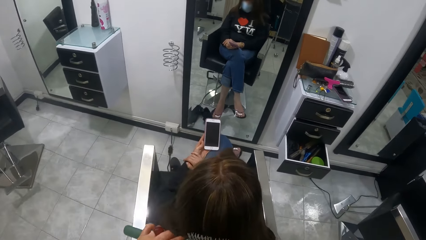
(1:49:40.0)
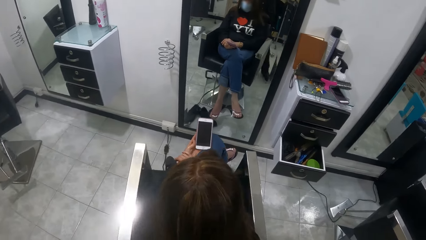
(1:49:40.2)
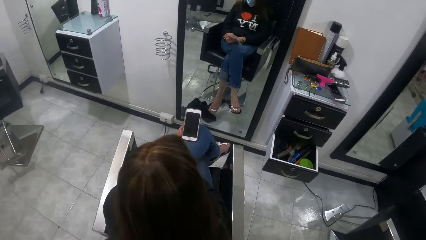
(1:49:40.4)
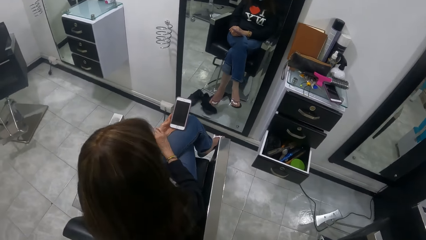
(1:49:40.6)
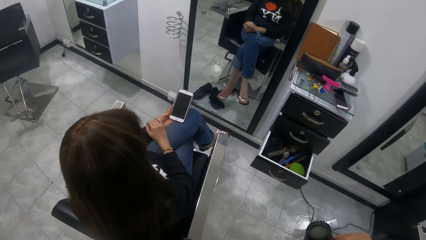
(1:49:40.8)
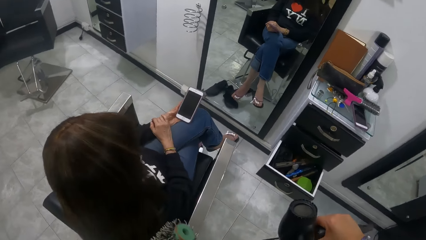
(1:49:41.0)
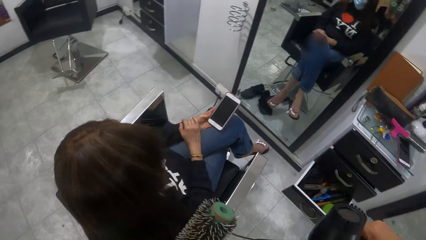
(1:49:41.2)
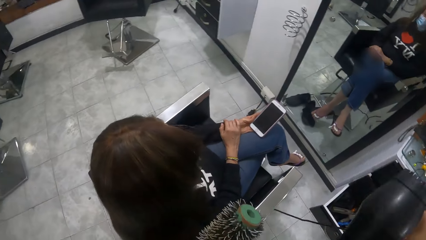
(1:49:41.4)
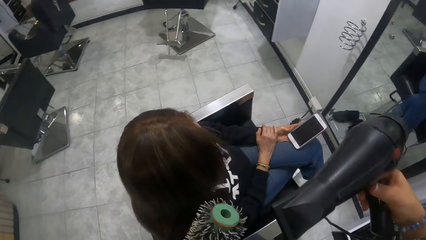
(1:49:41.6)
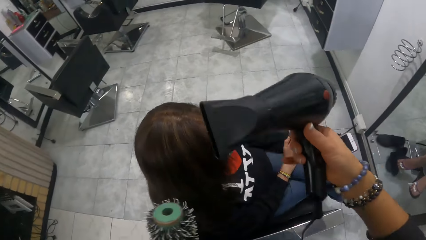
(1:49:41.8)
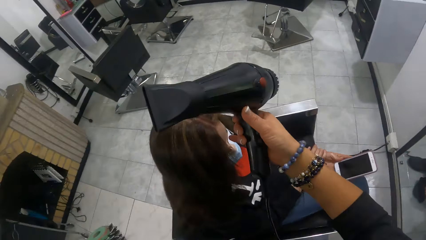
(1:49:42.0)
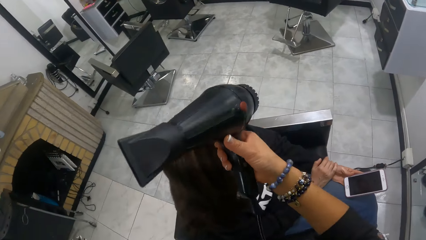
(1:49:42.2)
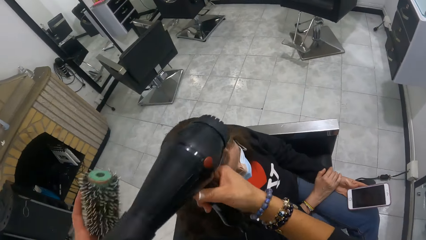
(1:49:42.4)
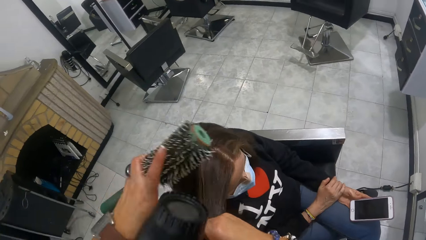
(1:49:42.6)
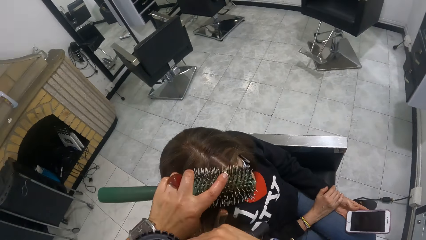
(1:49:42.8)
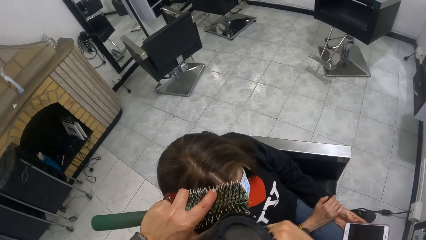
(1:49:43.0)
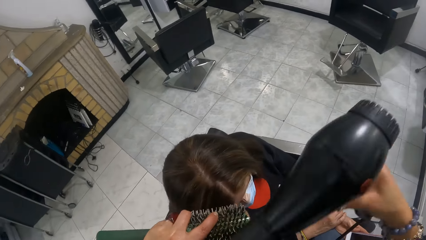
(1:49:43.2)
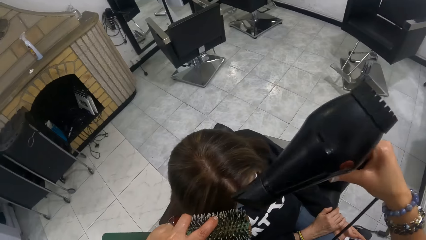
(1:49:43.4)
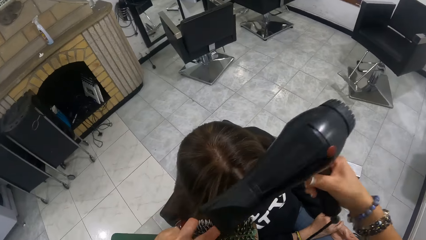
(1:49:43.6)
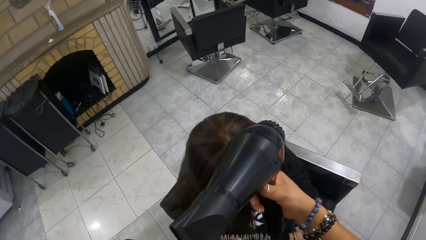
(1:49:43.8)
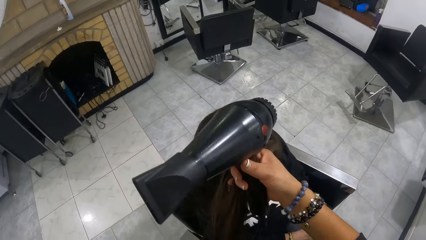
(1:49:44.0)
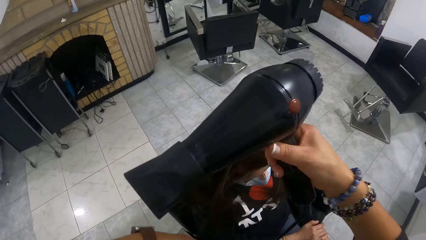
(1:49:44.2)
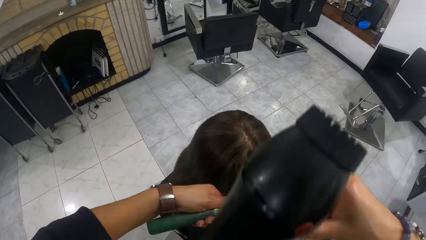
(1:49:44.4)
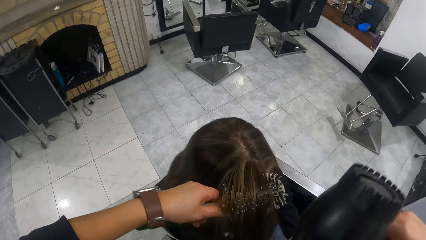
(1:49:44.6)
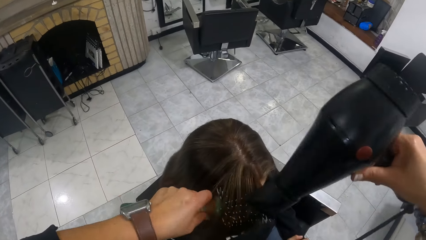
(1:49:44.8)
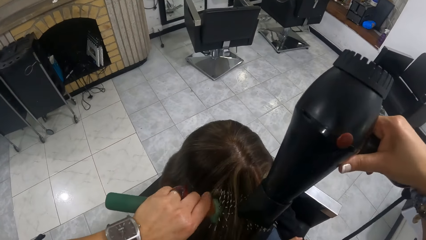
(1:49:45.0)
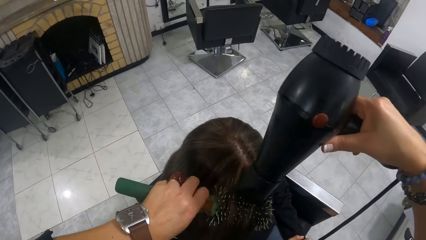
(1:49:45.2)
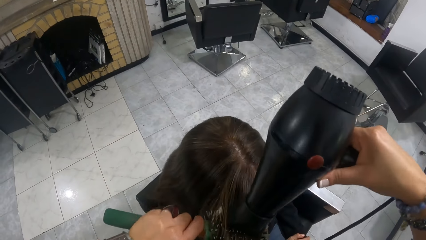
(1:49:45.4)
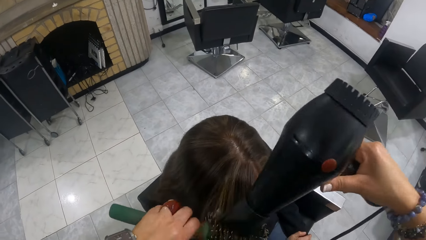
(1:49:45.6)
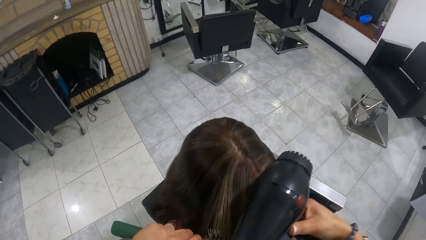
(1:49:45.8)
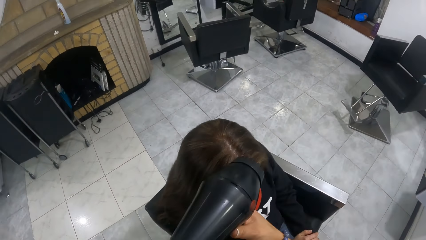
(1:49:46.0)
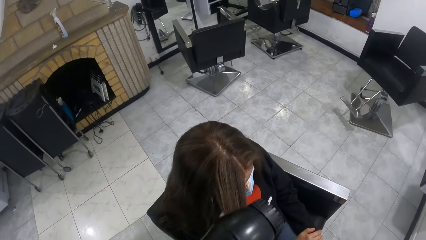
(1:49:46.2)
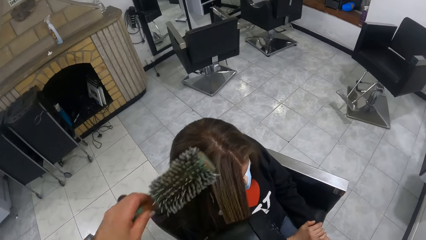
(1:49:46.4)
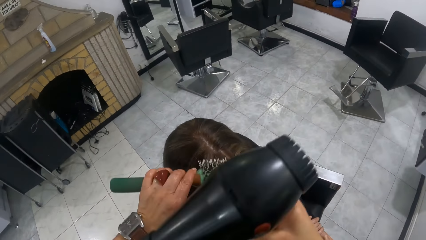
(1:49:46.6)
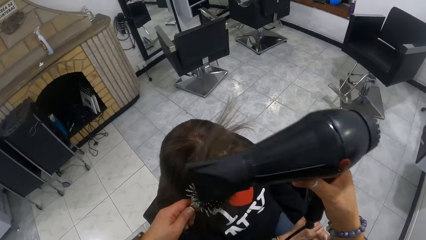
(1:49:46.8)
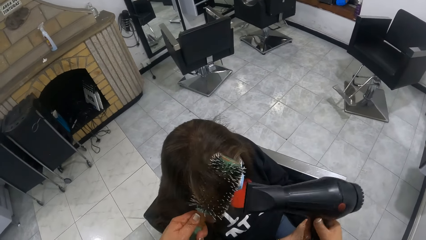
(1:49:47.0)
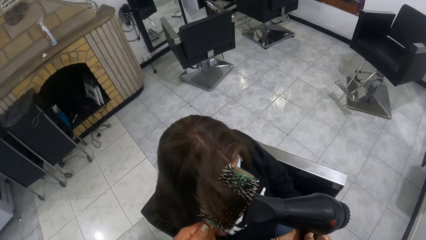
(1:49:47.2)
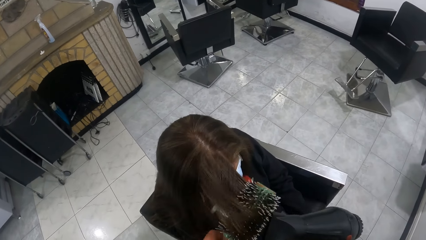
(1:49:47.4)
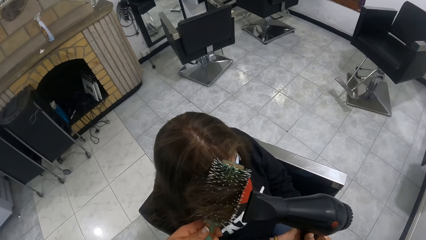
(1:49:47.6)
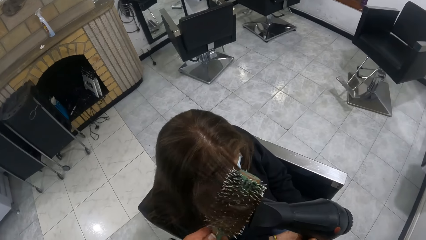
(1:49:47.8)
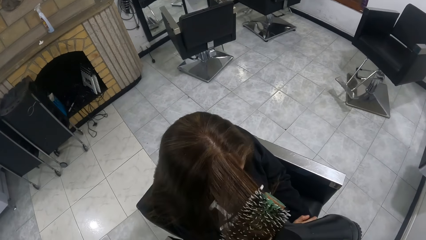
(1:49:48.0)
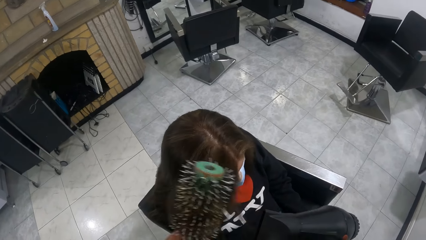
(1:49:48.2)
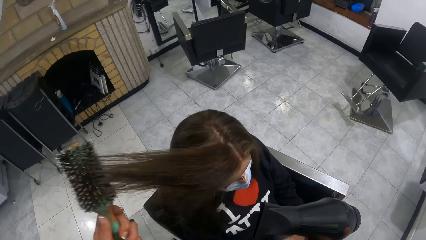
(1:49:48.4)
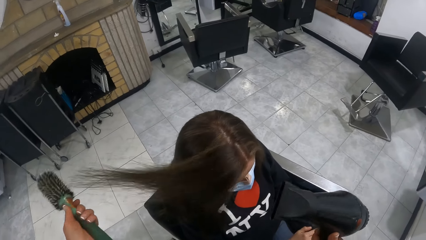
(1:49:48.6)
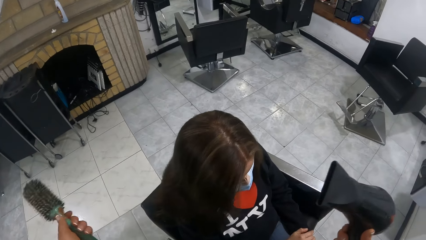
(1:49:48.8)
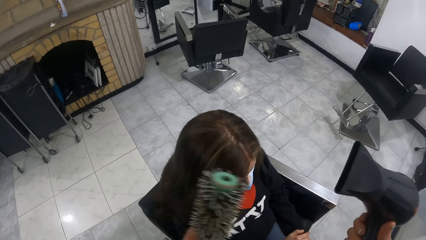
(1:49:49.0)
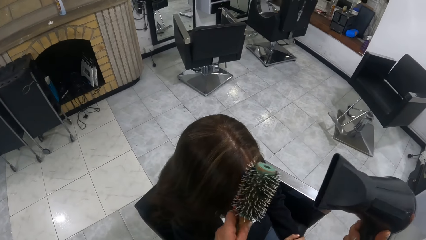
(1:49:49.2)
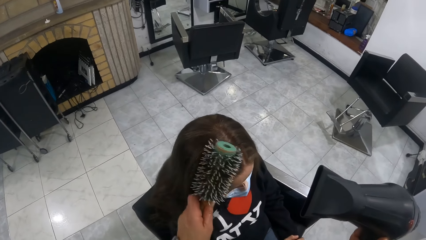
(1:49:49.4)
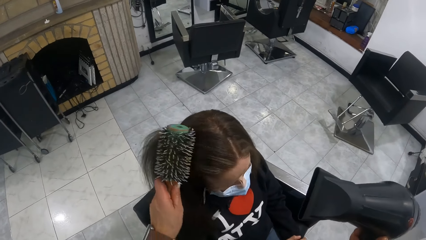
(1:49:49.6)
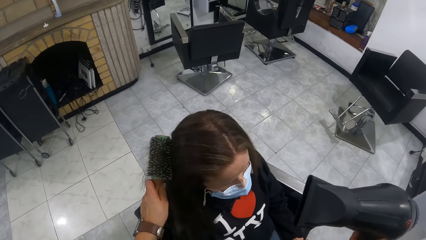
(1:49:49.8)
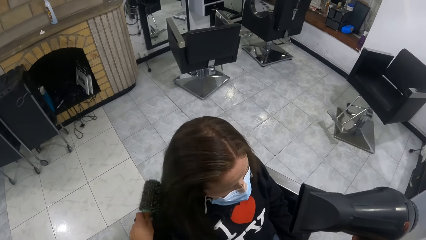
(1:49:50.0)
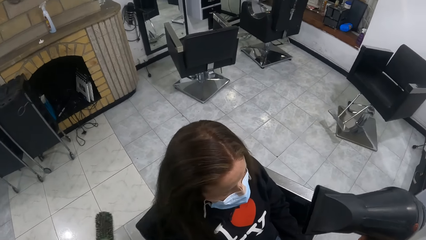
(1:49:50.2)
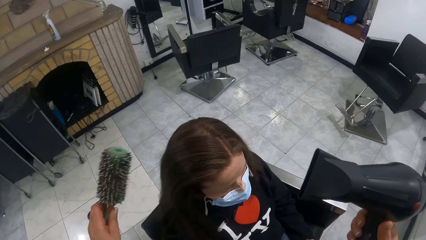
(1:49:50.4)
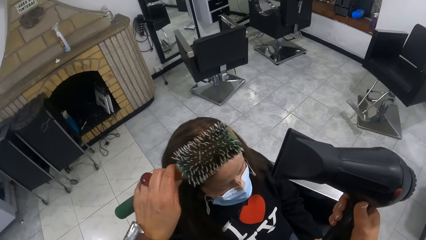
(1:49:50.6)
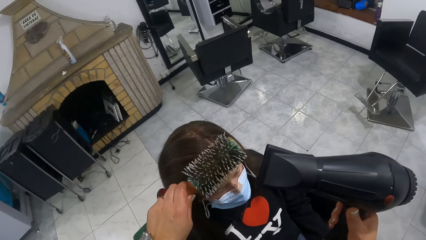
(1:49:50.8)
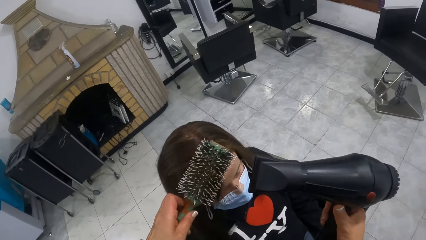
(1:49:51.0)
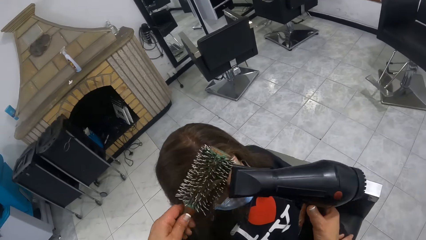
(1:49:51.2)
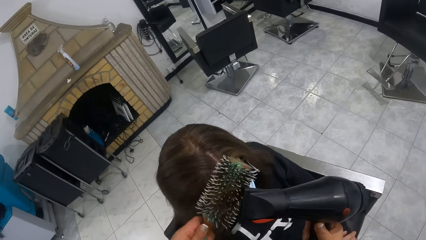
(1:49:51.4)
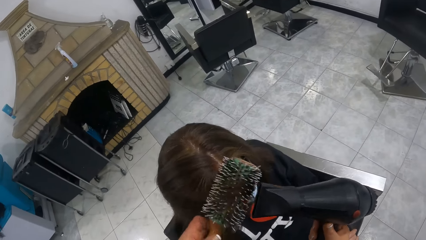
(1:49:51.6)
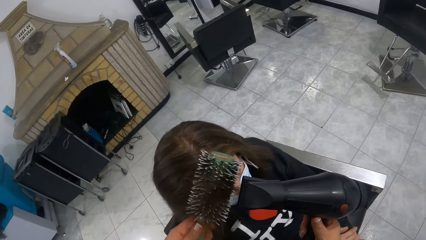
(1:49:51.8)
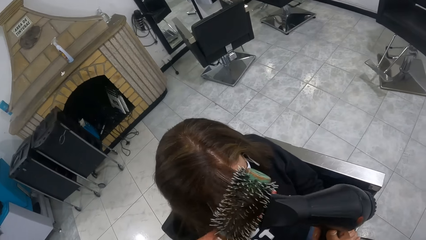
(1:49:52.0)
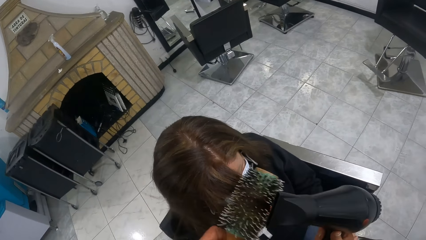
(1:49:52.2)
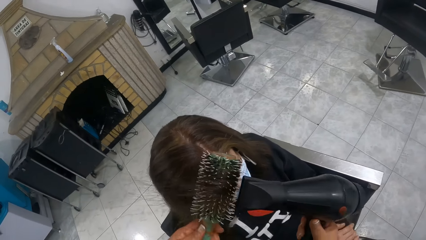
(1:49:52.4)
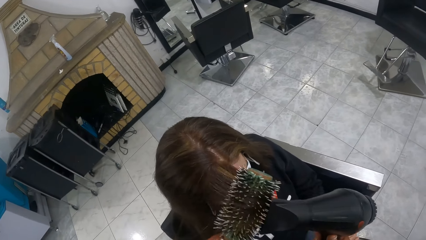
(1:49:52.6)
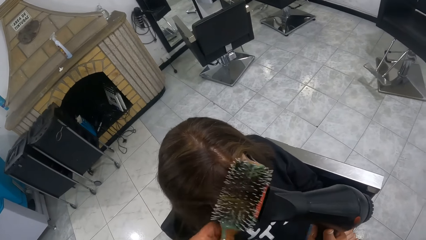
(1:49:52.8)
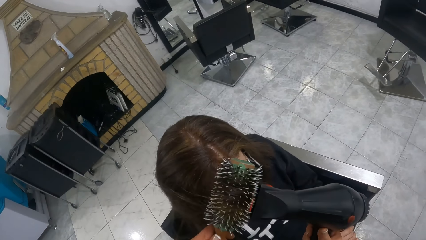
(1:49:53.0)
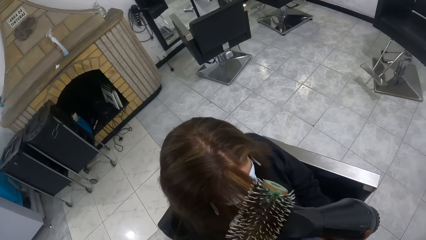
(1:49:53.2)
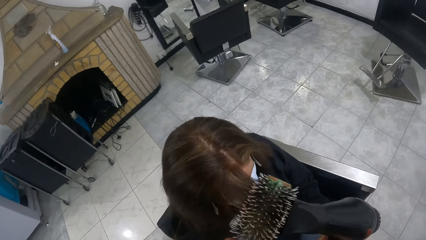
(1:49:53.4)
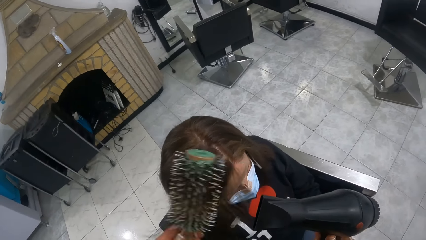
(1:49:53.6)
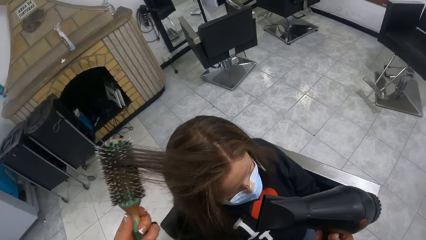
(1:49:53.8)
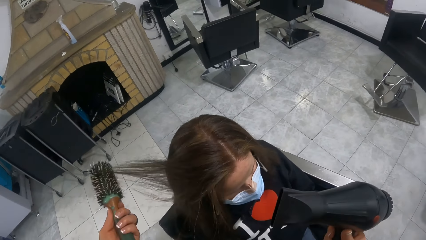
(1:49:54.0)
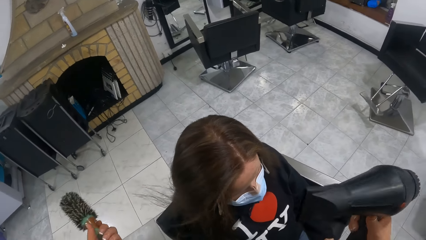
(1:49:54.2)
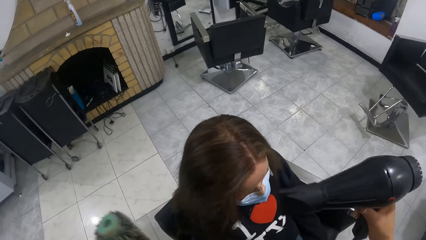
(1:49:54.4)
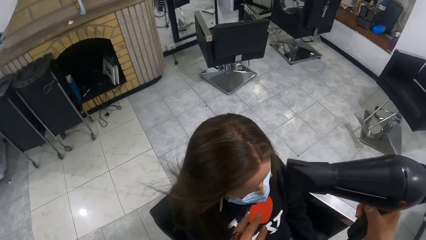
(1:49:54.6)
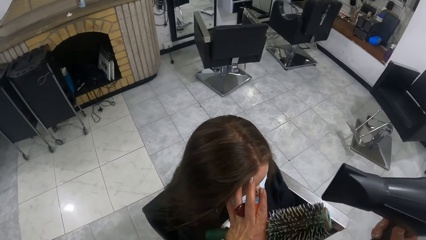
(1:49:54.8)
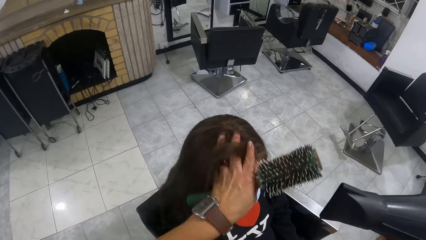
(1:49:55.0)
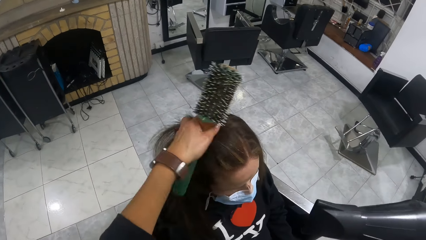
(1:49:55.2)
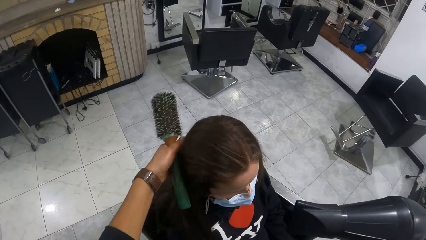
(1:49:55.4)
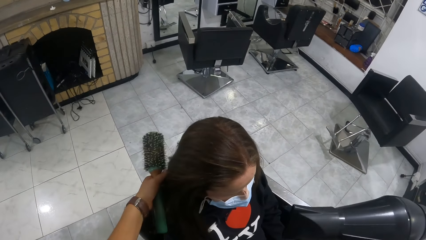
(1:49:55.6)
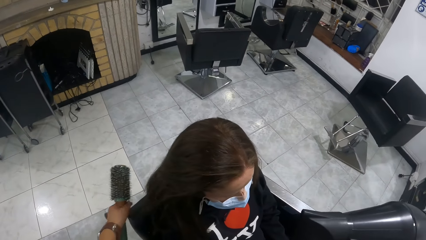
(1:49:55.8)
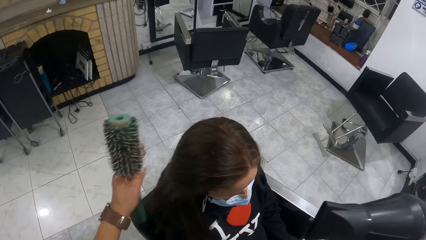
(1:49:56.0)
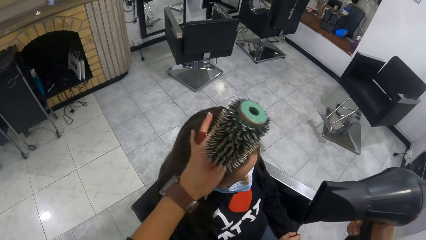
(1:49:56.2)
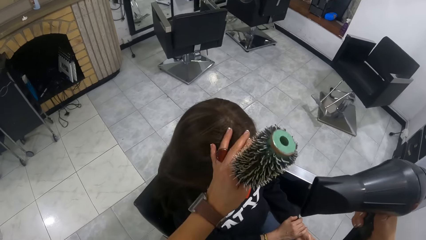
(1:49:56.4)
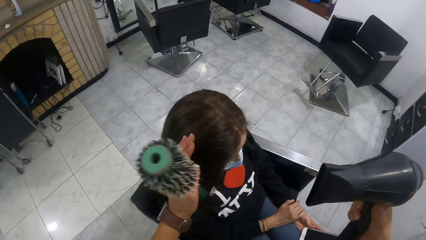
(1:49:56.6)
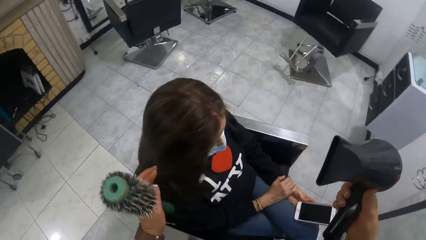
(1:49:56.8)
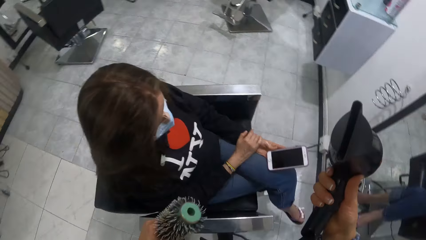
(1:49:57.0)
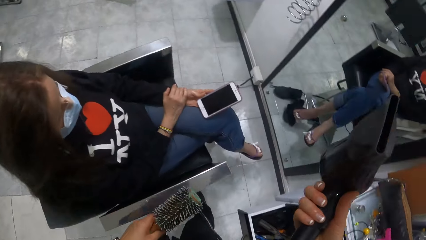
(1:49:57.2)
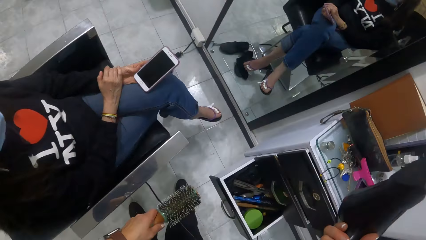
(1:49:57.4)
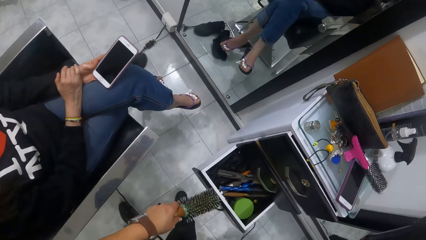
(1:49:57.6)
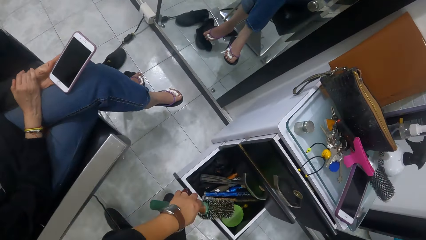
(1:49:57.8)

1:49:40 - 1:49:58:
The camera wearer brushes the woman's hair with the hair brush in her left hand. She moves the woman's hair with her right hand. She dries the woman's hair with the hair dryer in her right hand. She picks the woman's hair with her right hand. She places the hair brush in her left hand on the woman's hair. She dries the woman's hair with the hair dryer in her right hand. She brushes the woman's hair with the hair brush in her left hand. She picks the woman's hair with her right hand. She places the hair brush in her left hand on the woman's hair. She drops the woman's hair on the hair brush in her left hand with her right hand. She dries the woman's hair with the hair dryer in her right hand. She brushes the woman's hair with the hair brush in her left hand. She brushes the woman's hair again. She dries the woman's hair with the hair dryer in her right hand. She moves the woman's hair with her left hand. She touches the woman's hair with her left hand.
